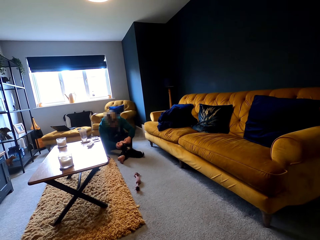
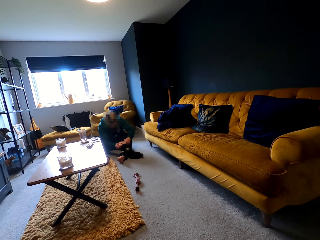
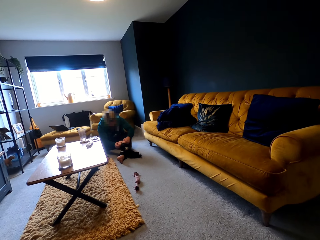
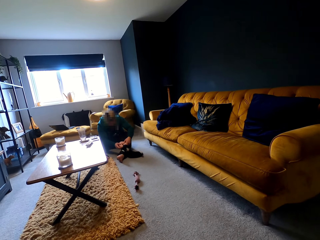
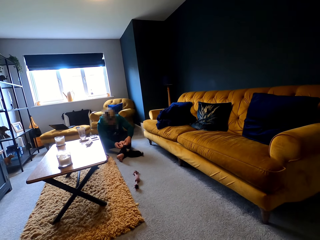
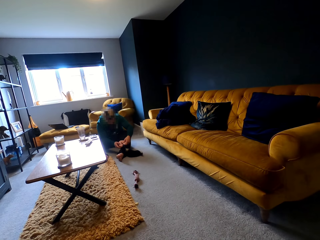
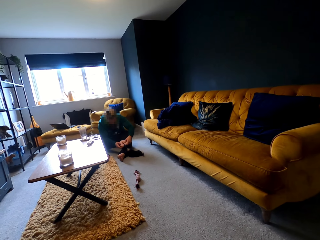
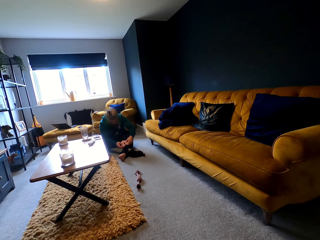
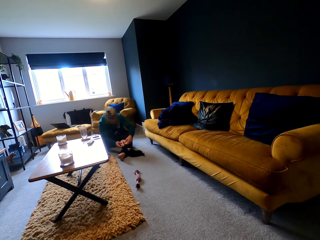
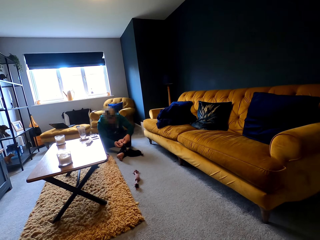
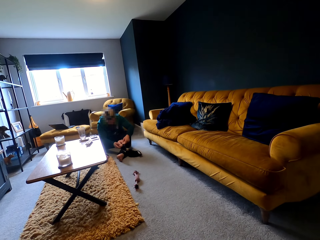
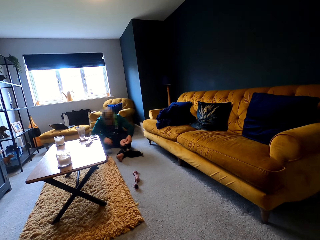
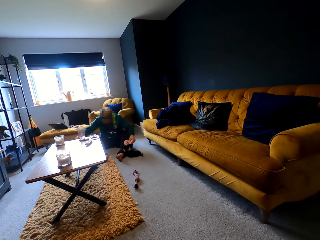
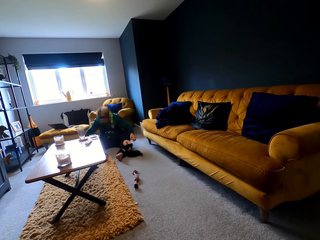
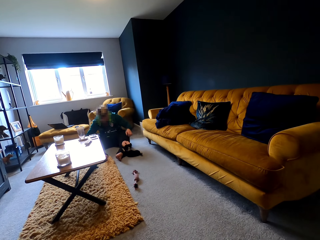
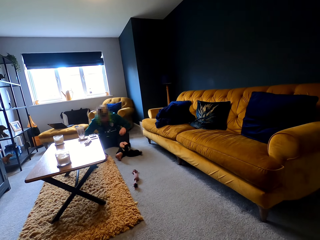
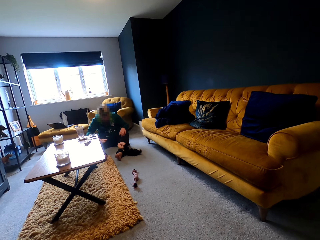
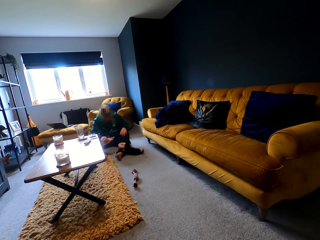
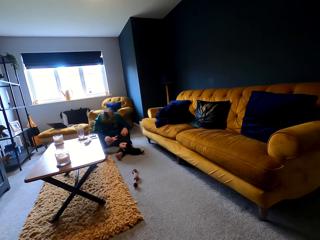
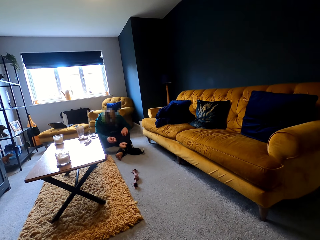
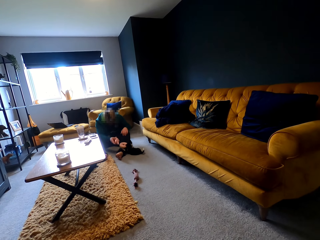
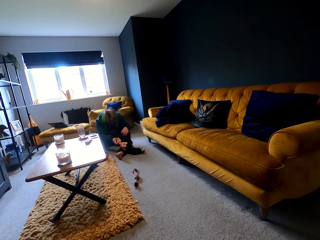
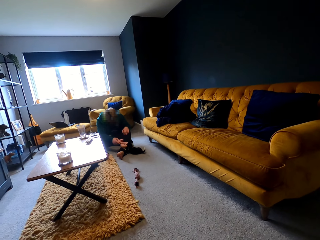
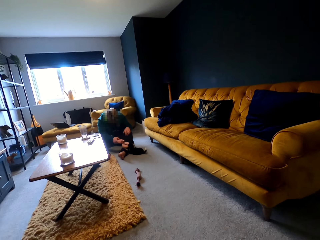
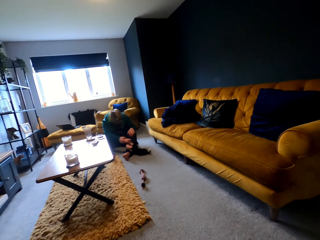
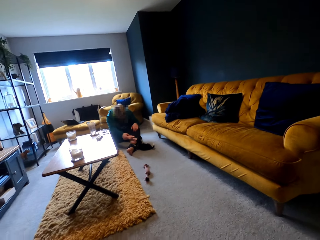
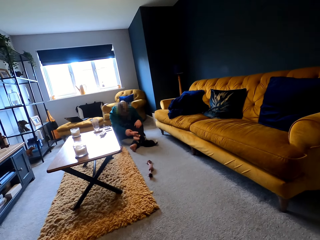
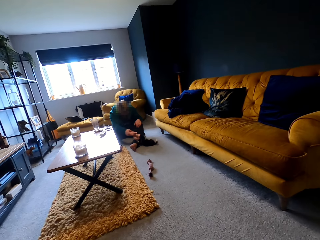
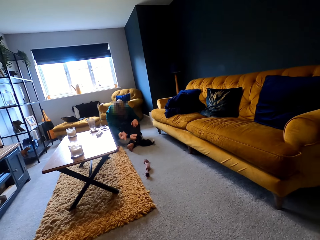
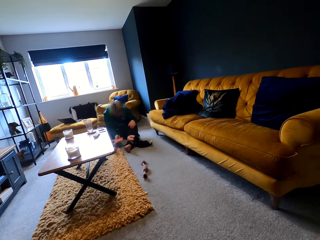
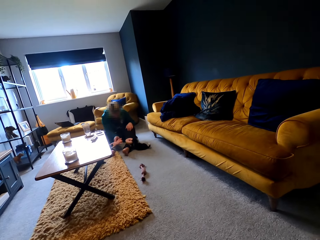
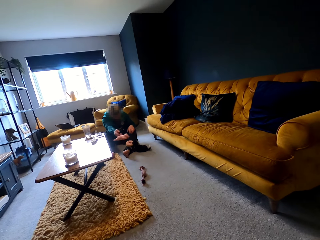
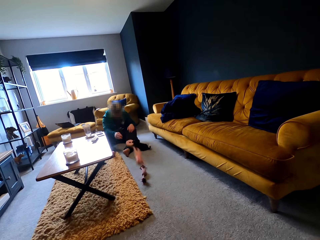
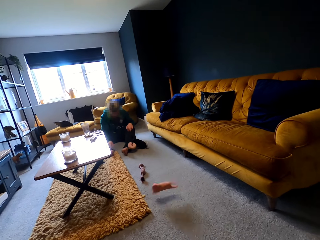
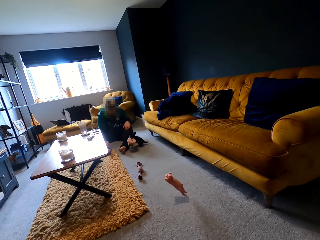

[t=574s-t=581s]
A man presses a stuffed animal. The camera wearer looks at a puppy. The man throws the stuffed animal.

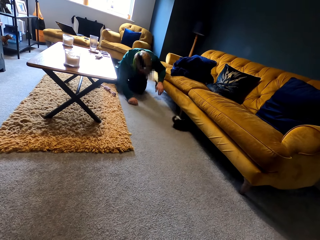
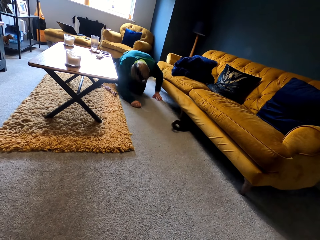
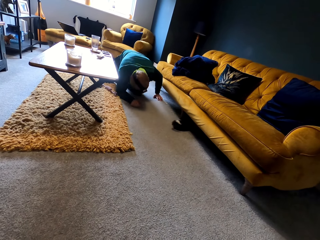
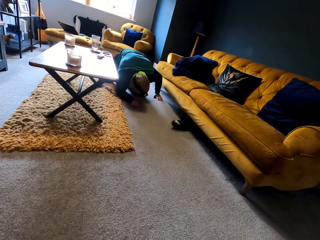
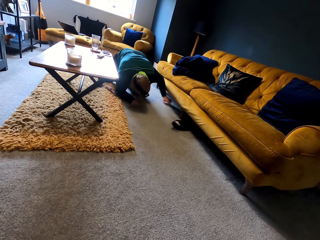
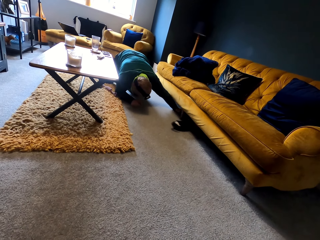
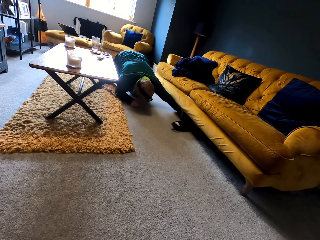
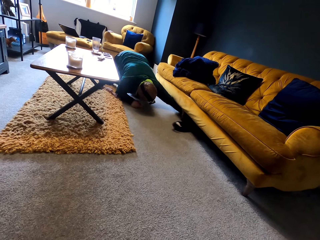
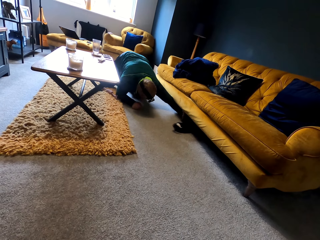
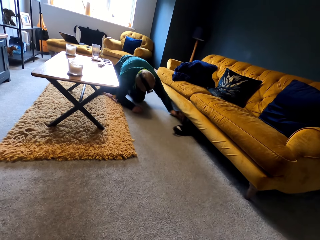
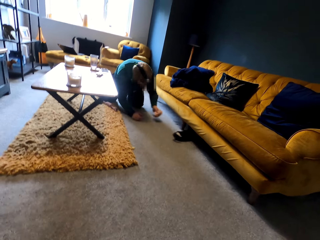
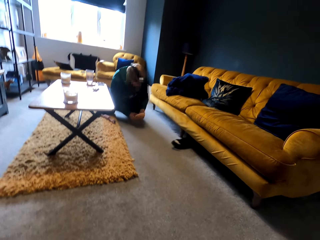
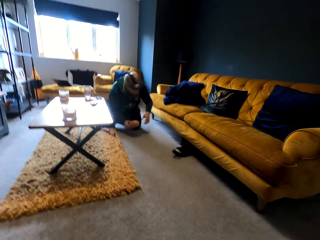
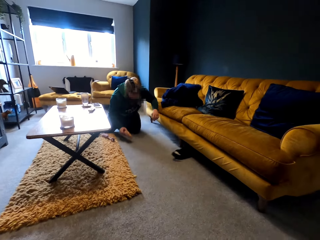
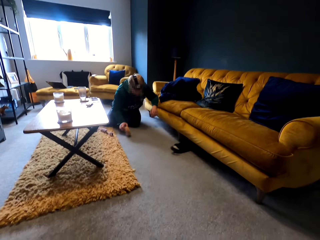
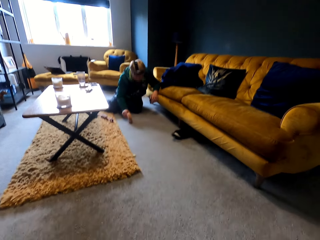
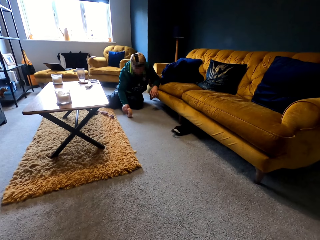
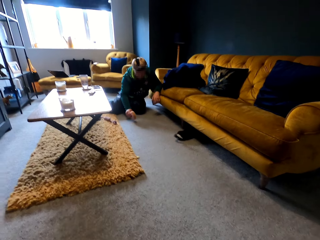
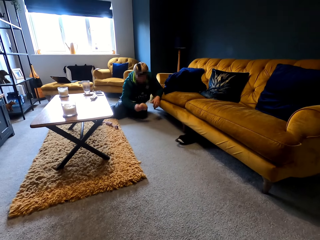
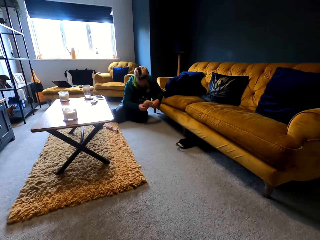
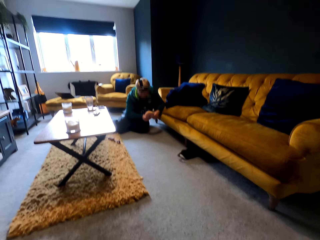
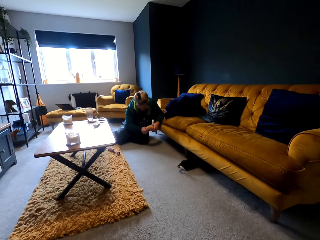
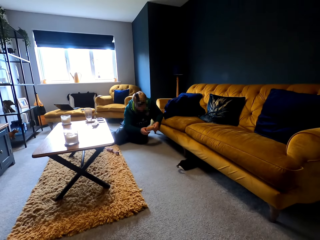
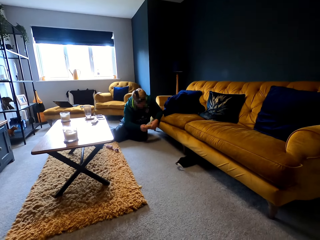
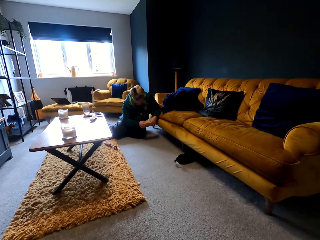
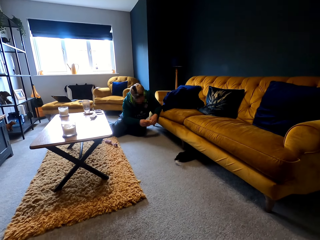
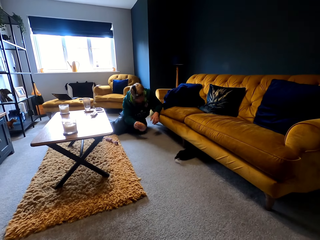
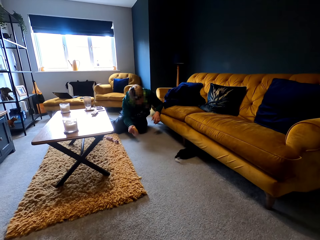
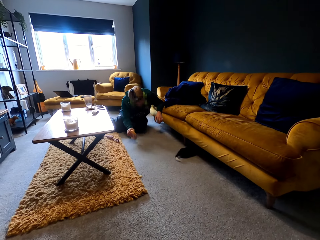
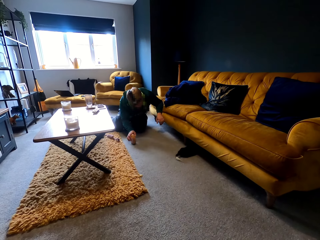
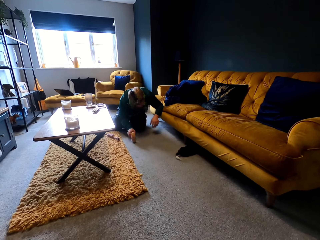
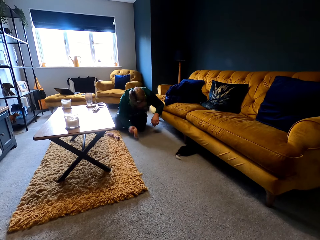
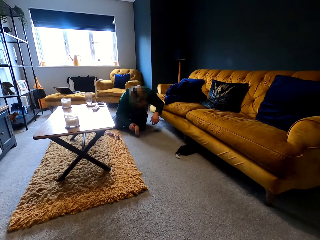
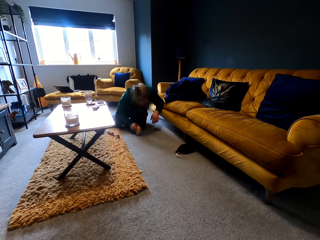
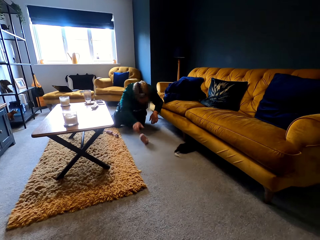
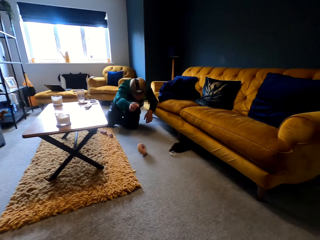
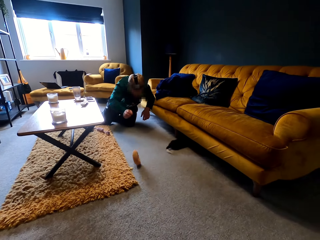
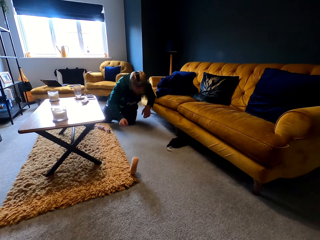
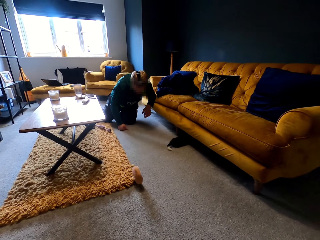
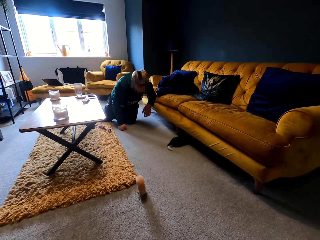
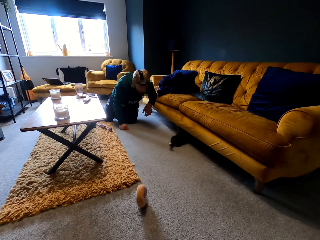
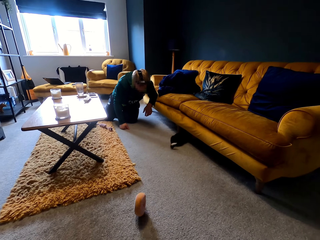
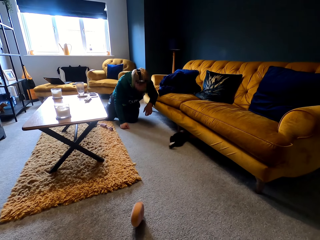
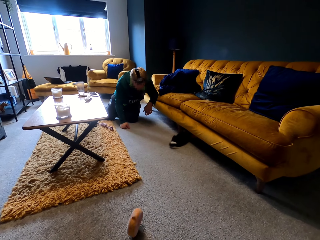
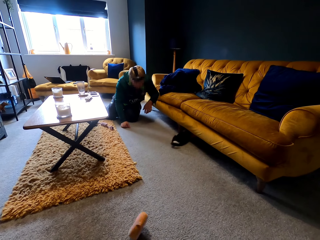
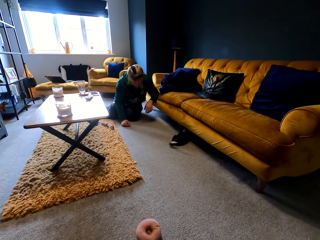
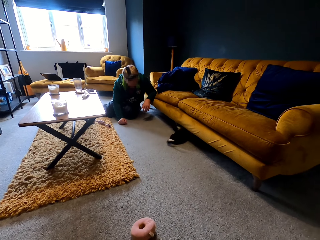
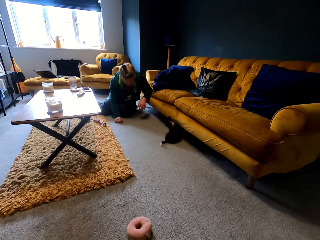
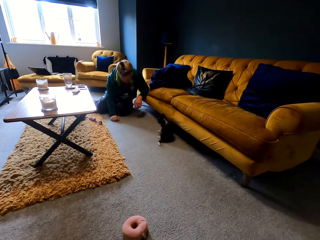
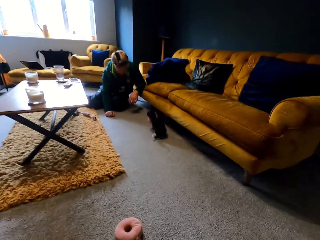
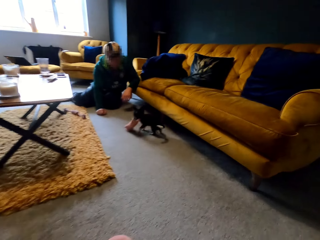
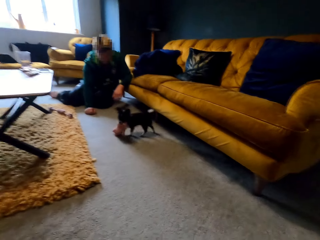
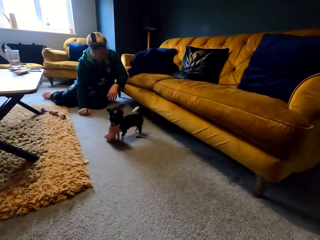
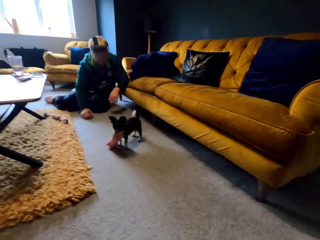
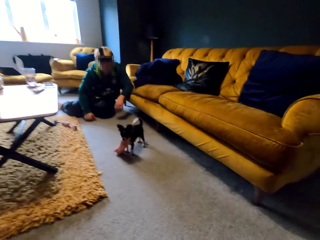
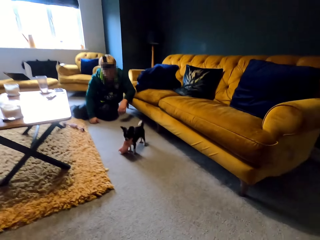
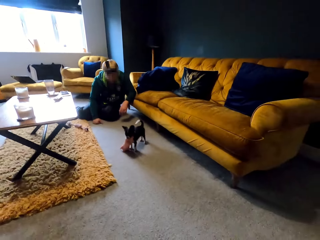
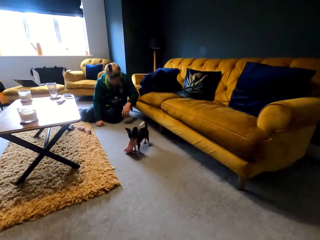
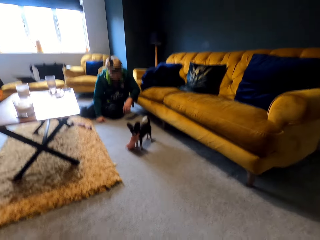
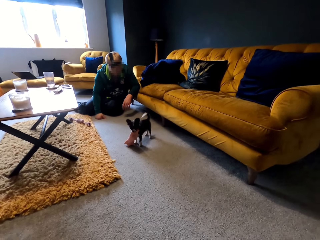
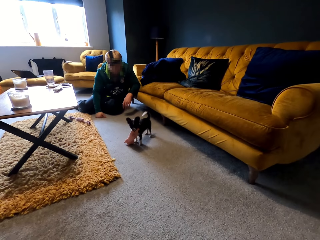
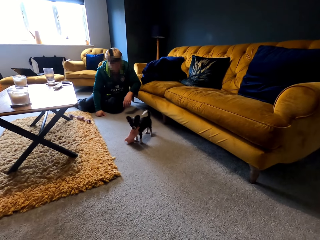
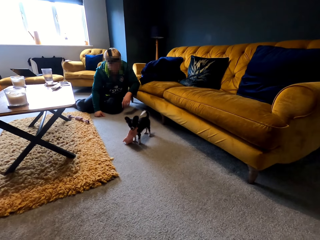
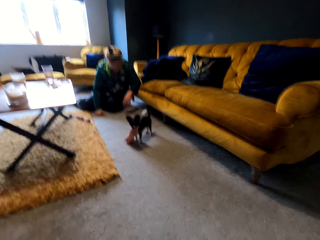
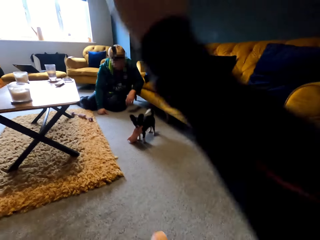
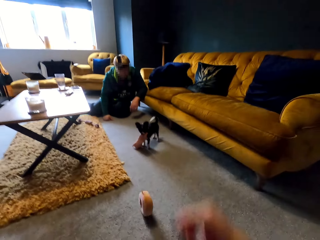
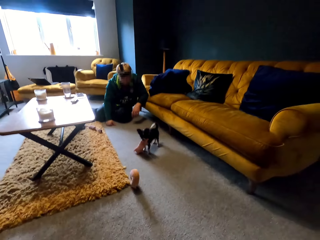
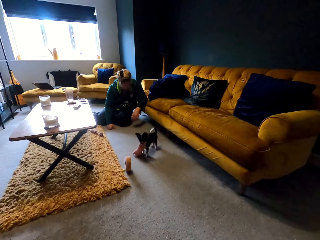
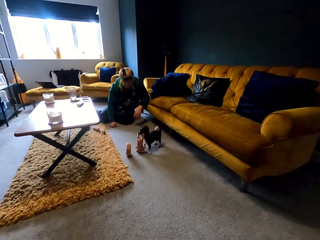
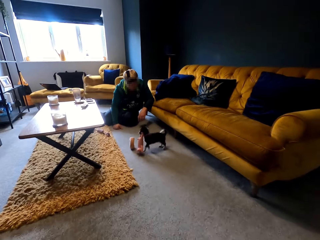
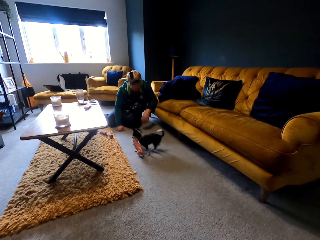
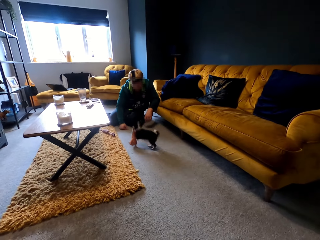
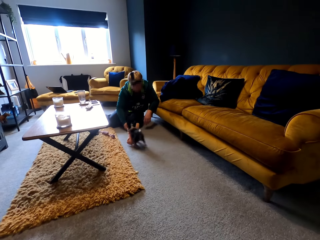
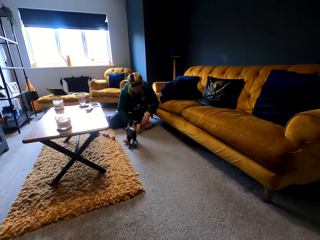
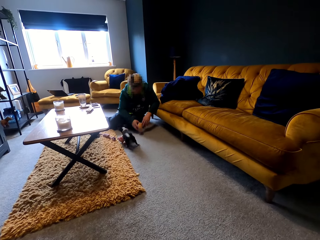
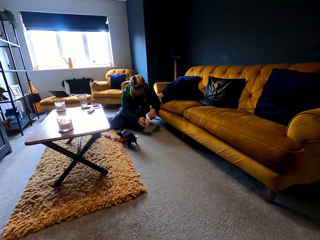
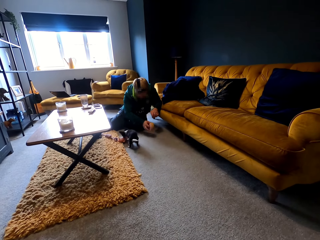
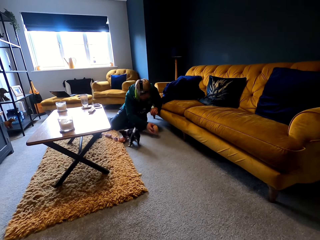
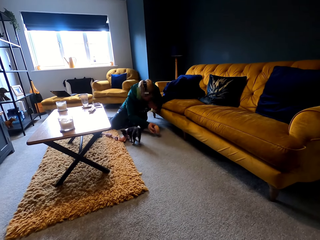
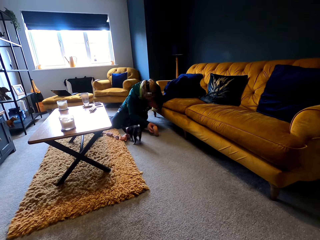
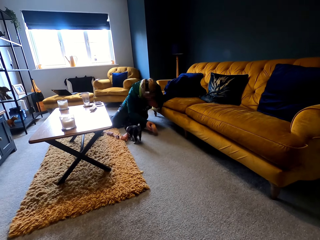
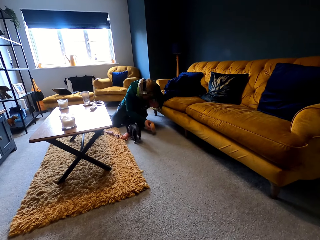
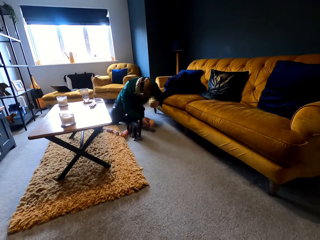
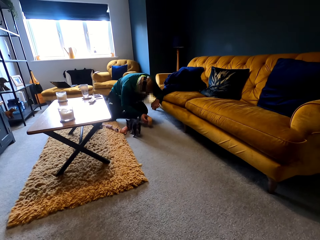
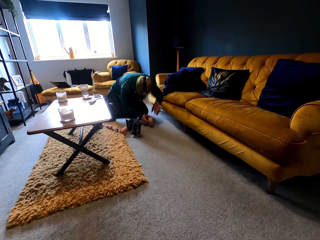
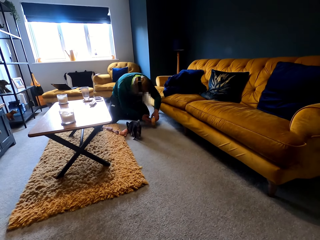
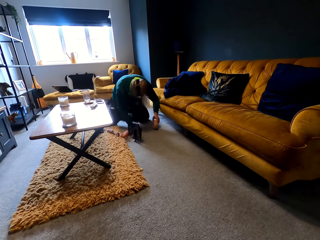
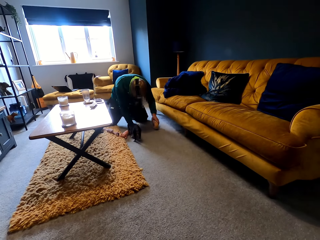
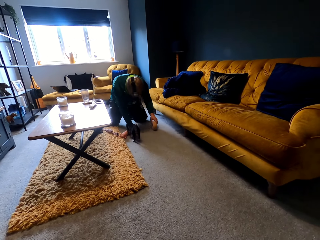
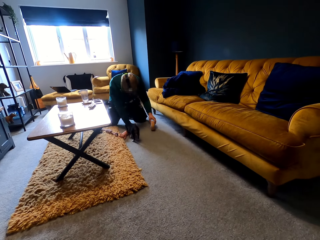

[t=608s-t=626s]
A man grabs a stuffed animal under the sofa. The man holds the stuffed animal and throws the stuffed animal. The camera wearer looks at a puppy. They roll the stuffed animal at the puppy. They look at the puppy. The man holds the stuffed animal.
